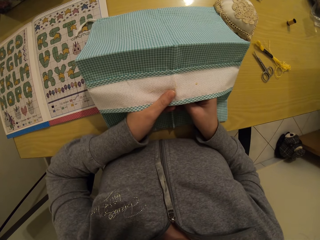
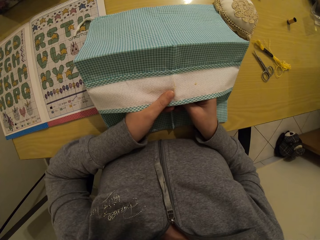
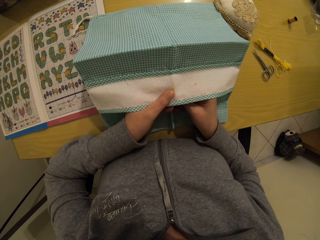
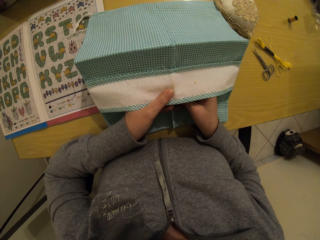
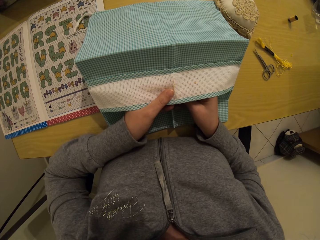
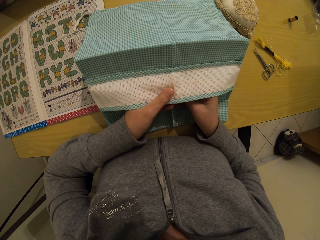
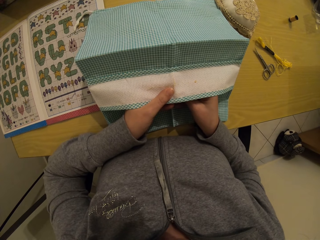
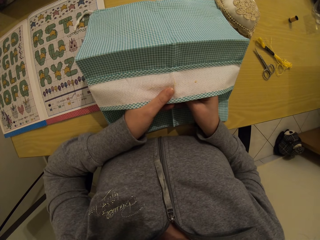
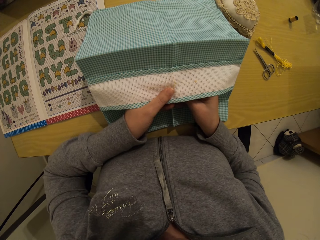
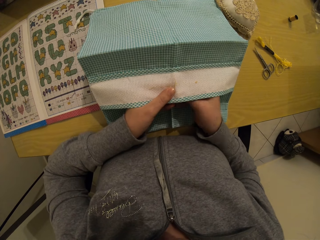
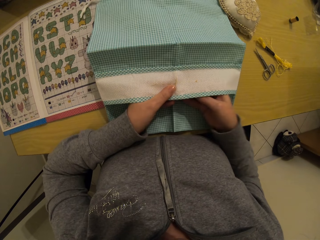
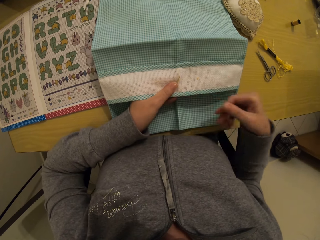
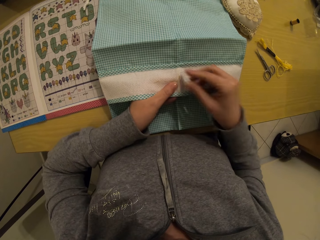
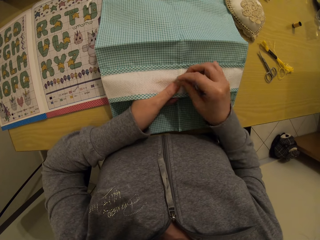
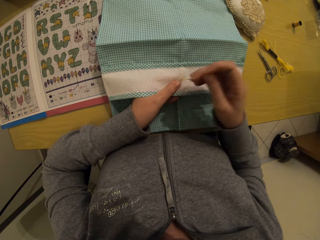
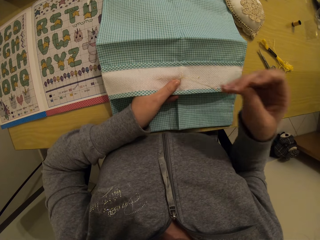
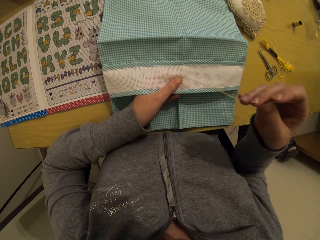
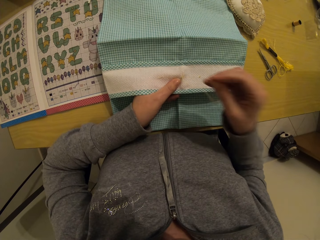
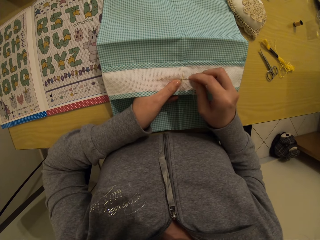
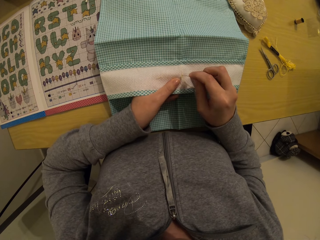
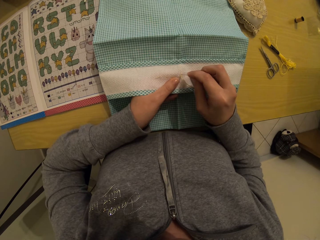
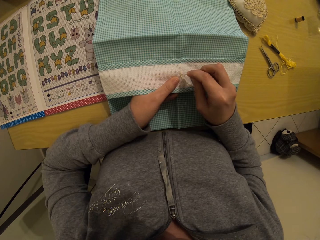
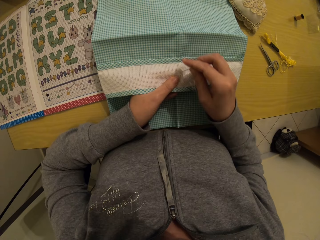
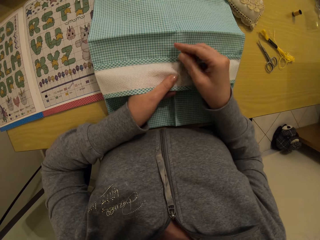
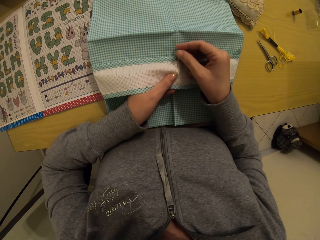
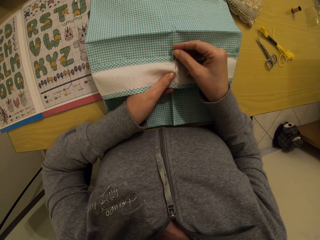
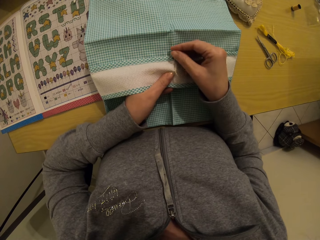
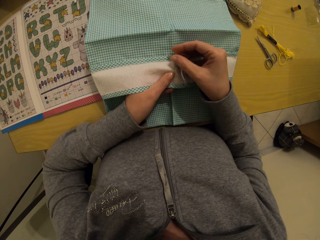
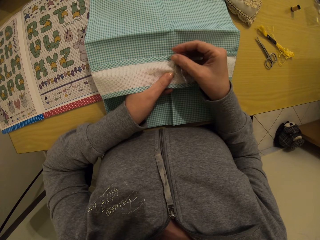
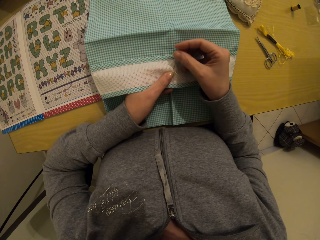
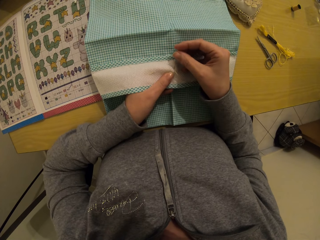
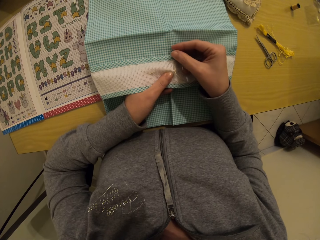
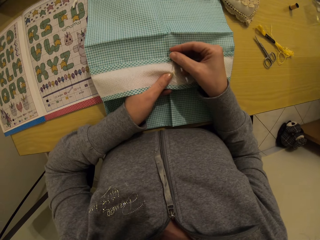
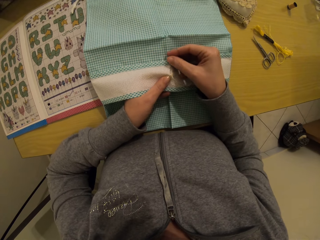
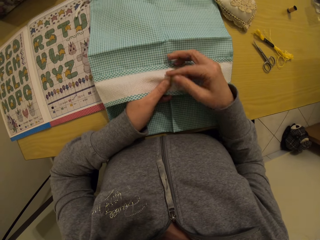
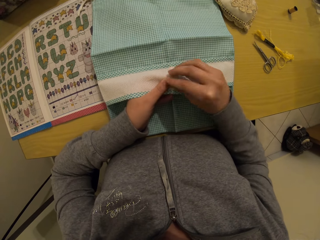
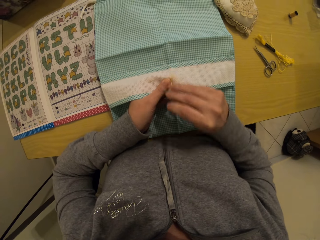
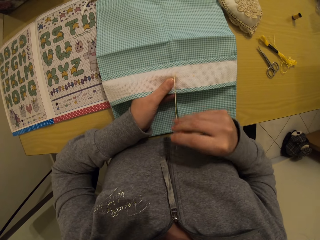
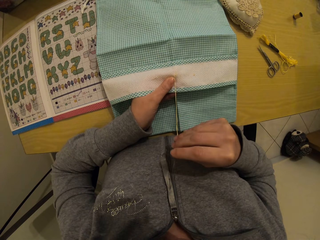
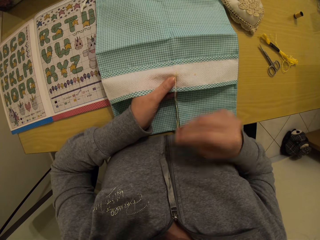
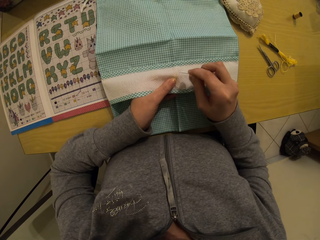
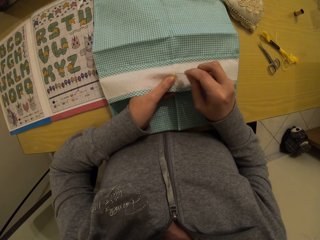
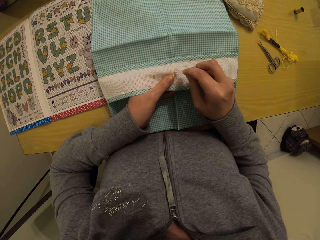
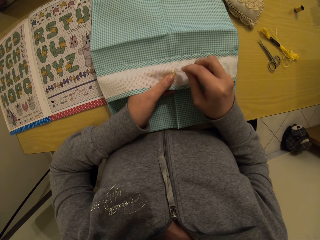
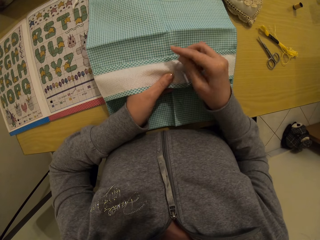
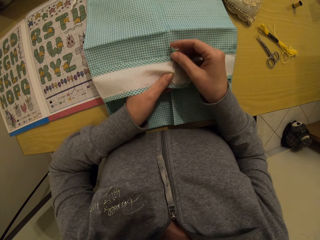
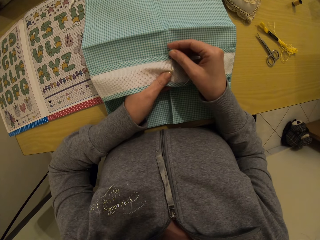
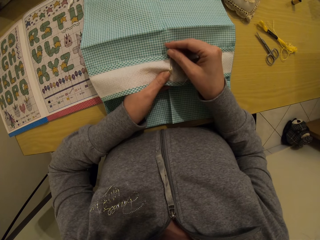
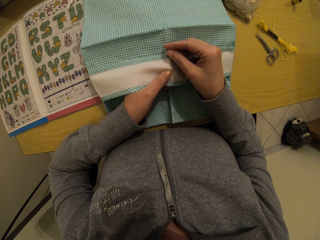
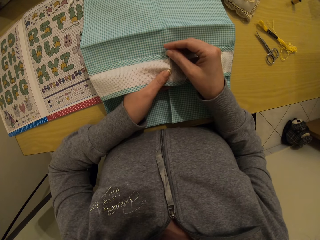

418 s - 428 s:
The camera wearer stitches the cloth.

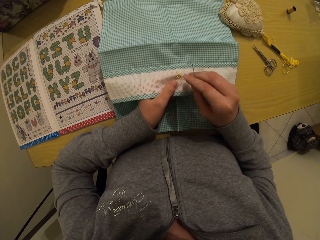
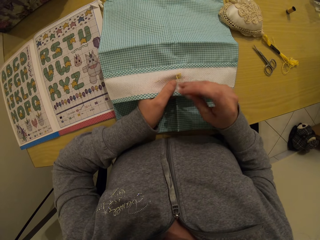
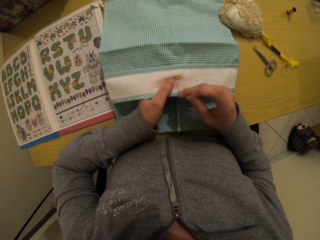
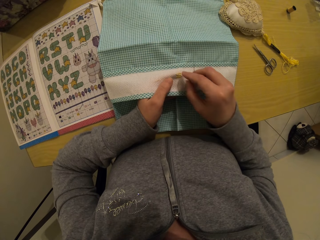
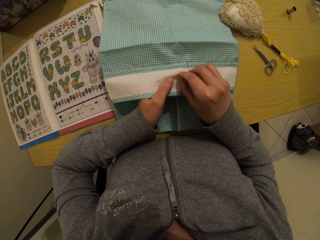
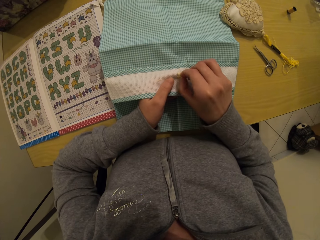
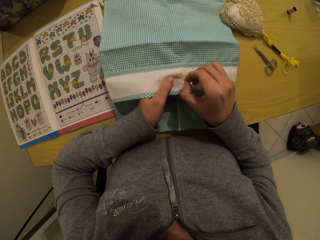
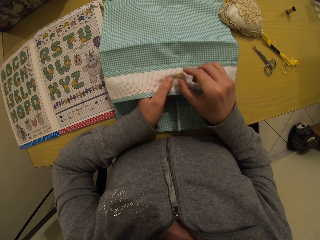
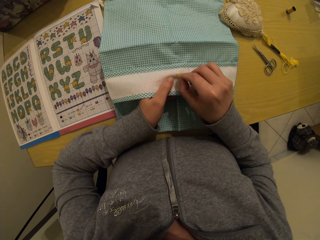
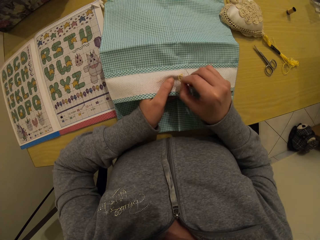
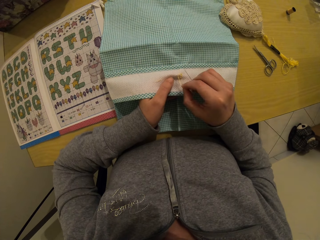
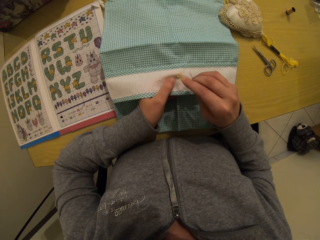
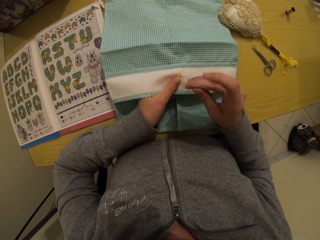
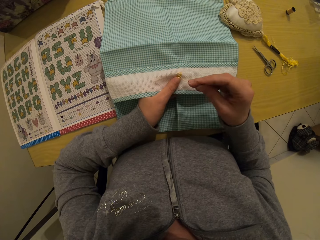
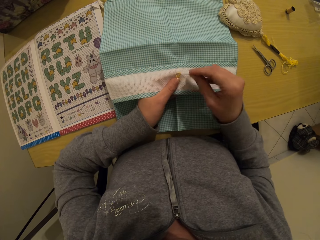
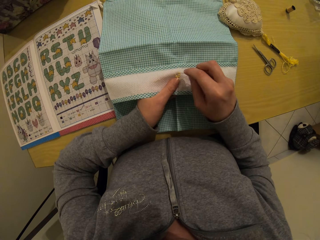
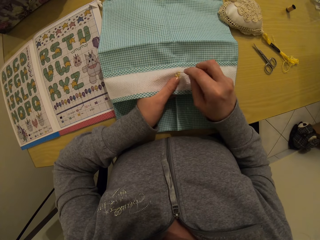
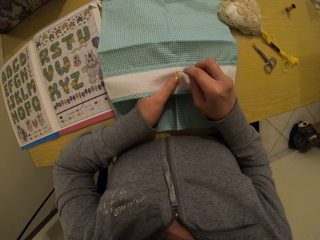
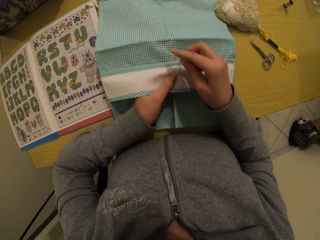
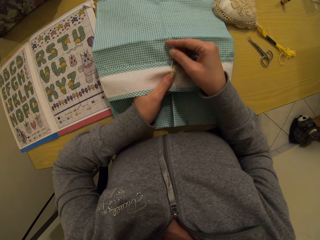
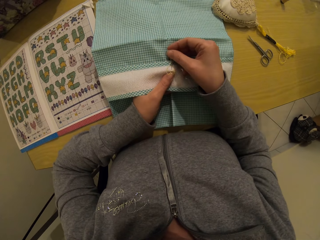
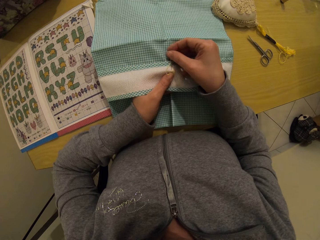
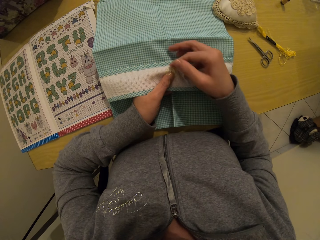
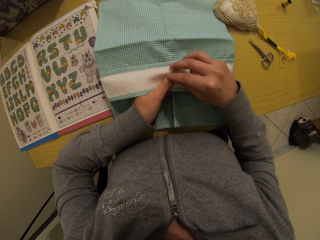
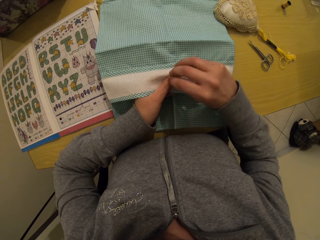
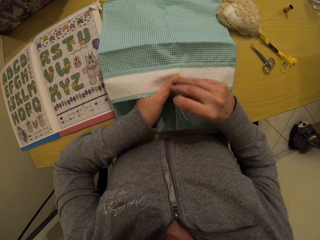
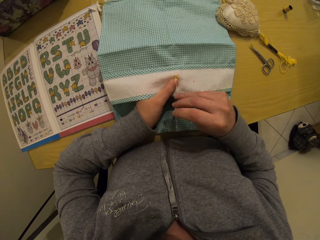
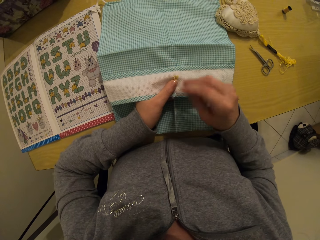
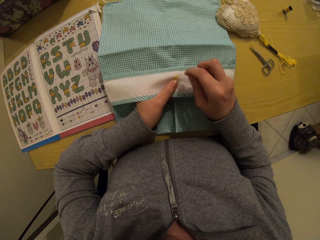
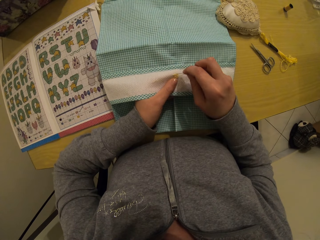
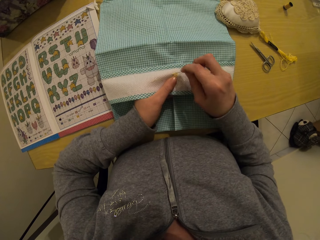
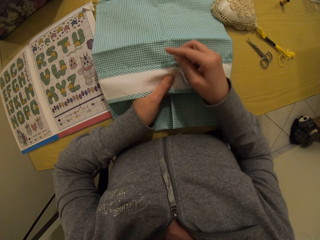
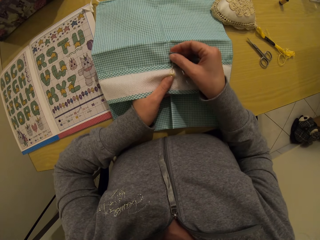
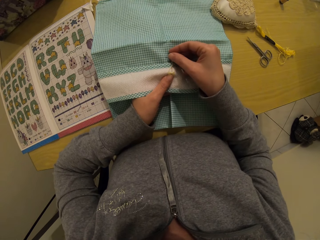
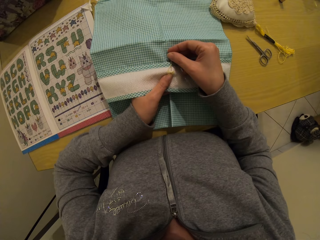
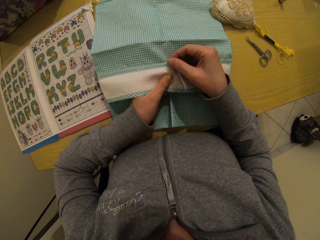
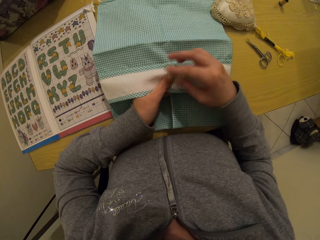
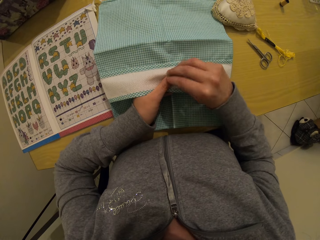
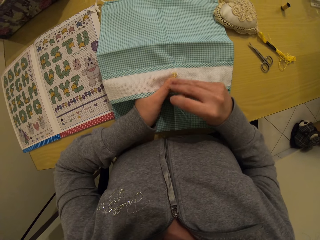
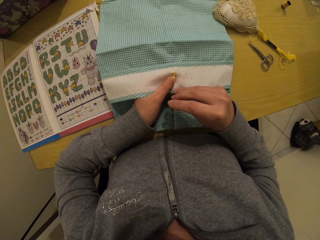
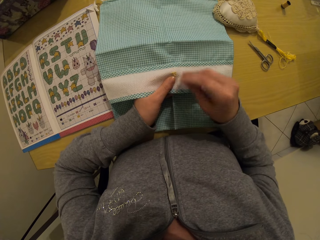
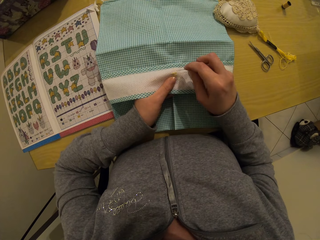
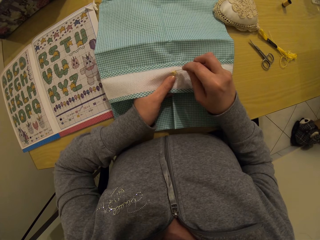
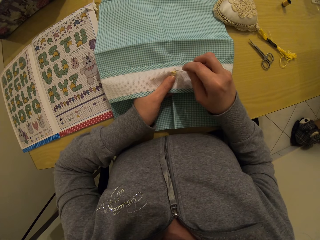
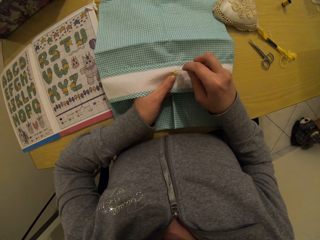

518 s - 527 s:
The camera wearer pulls the thread with her fingers. She stitches the cloth.

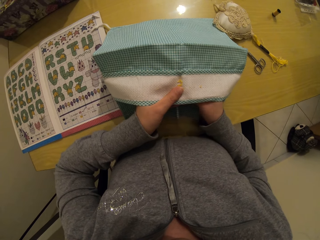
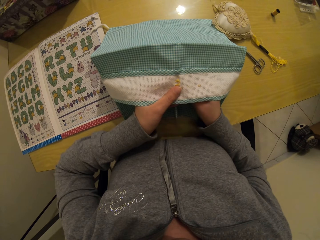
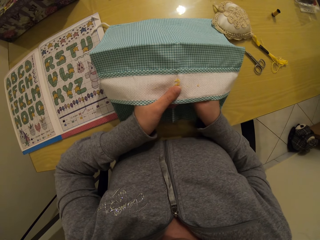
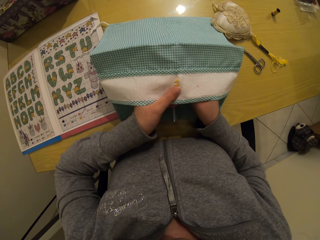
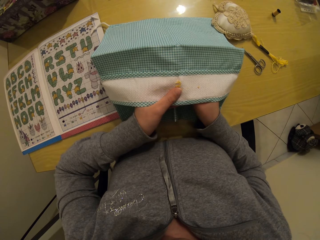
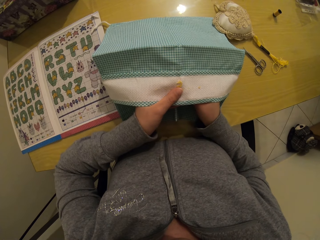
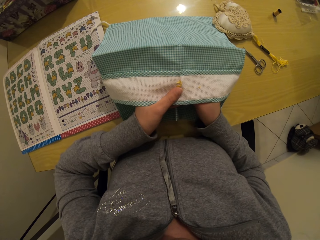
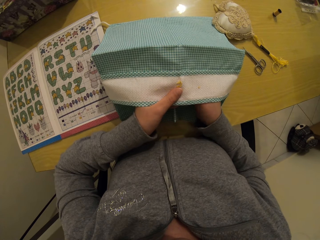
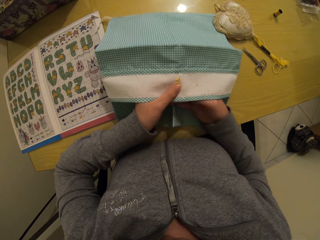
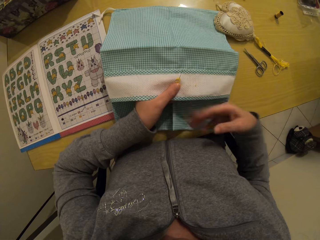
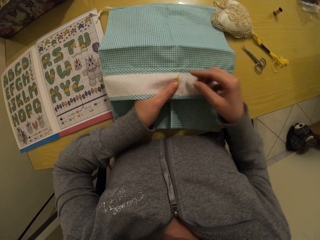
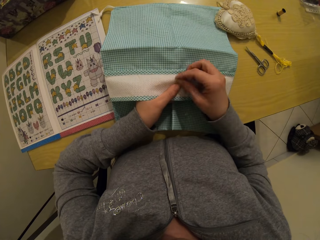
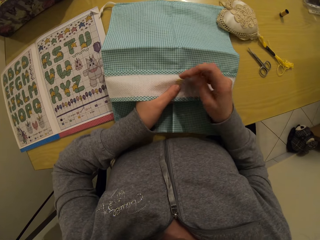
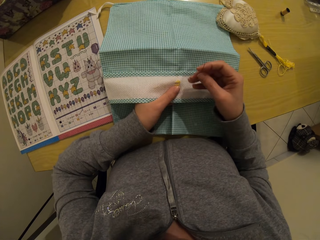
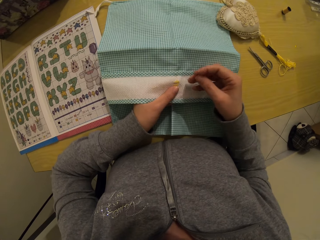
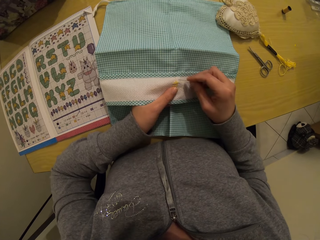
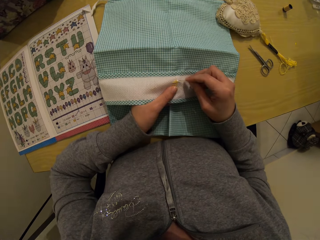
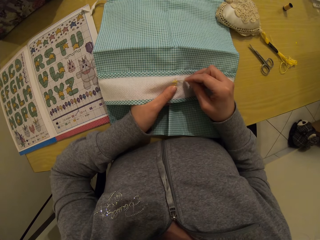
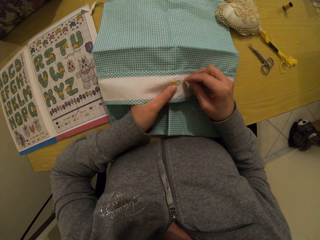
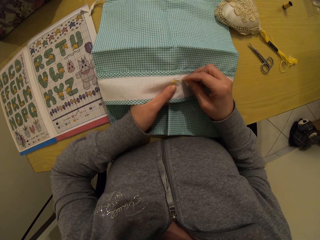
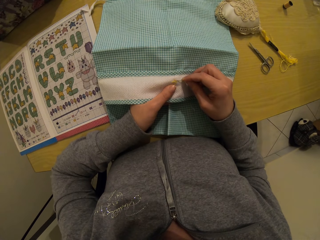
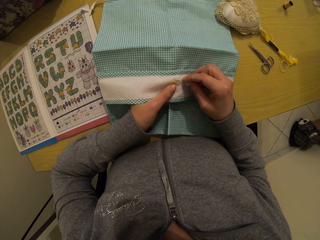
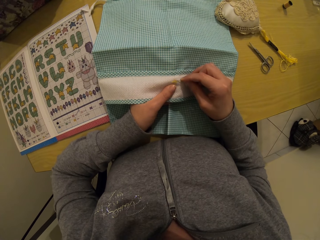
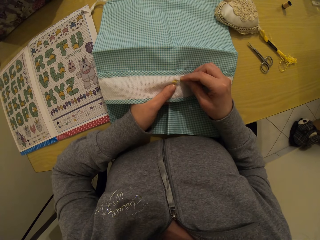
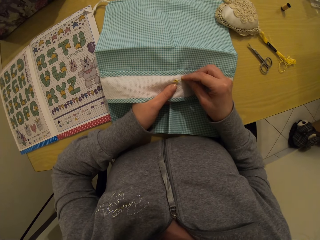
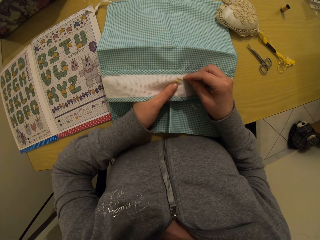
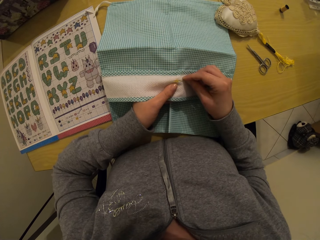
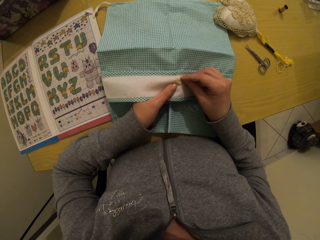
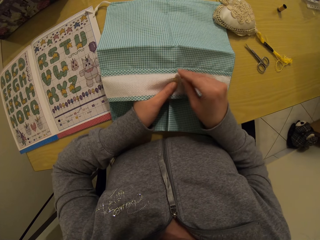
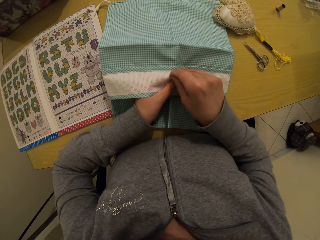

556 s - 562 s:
The camera wearer removes the right hand under the material. They remove the needle from the material. They sew the material.
